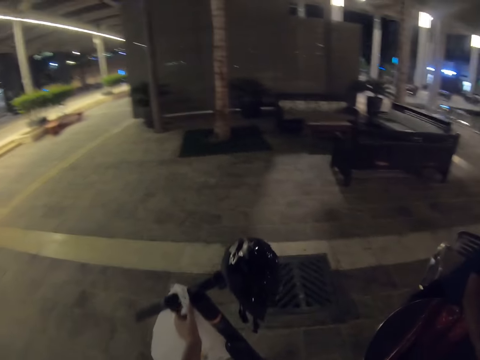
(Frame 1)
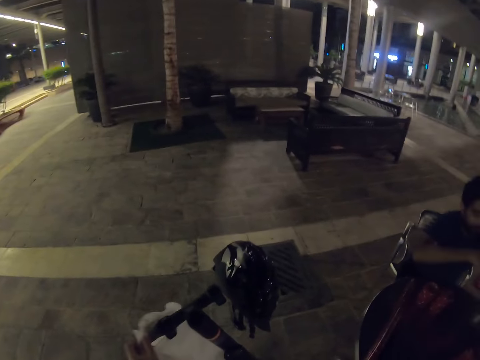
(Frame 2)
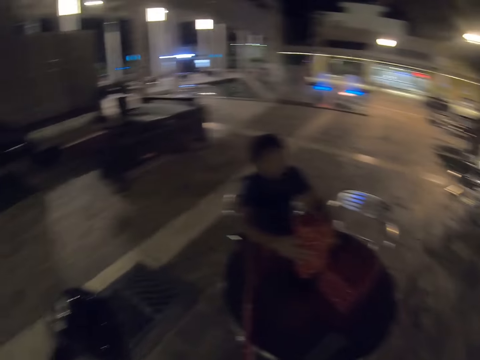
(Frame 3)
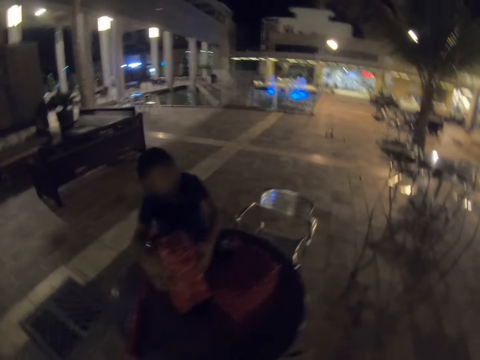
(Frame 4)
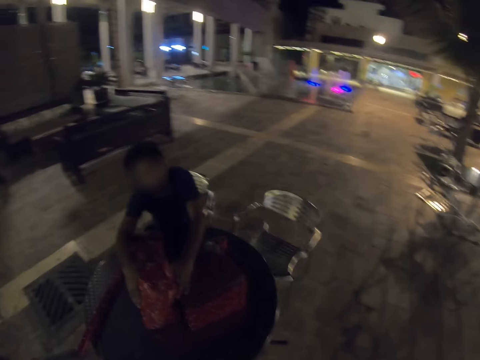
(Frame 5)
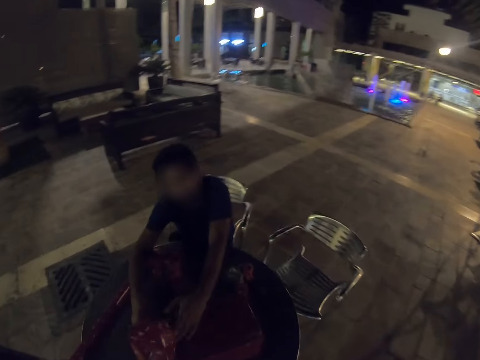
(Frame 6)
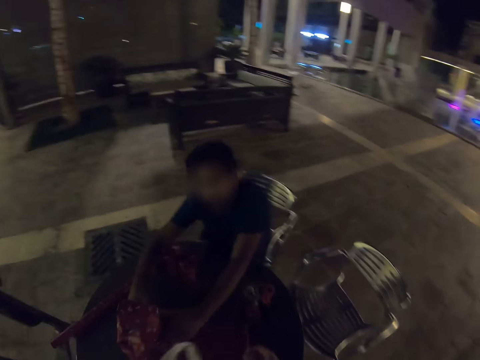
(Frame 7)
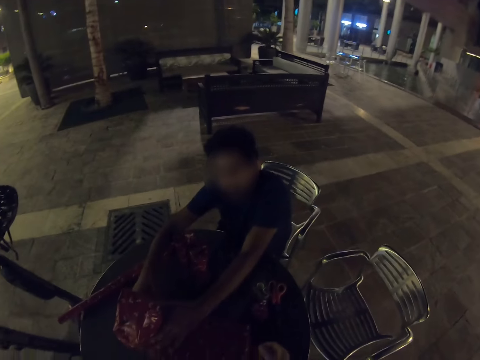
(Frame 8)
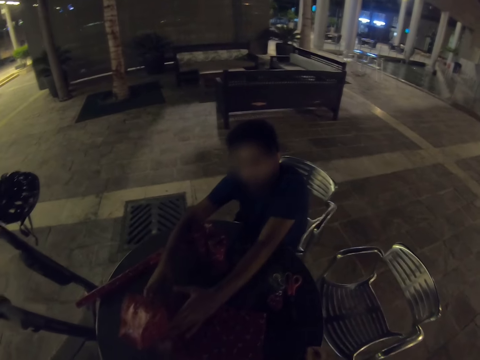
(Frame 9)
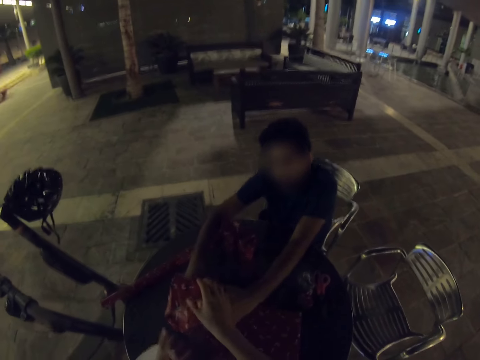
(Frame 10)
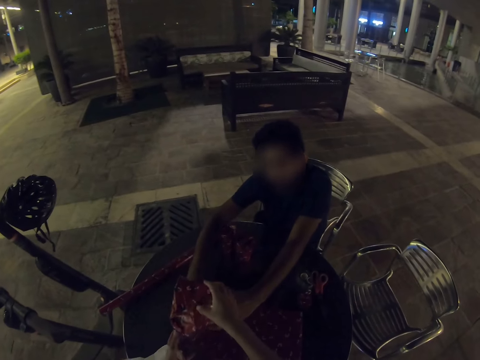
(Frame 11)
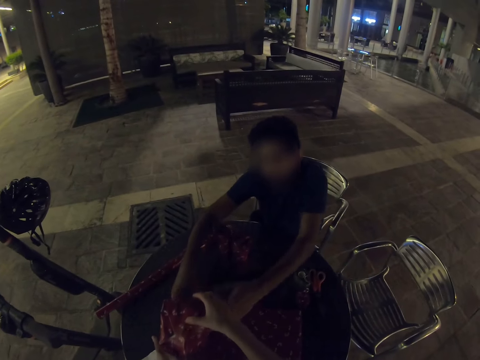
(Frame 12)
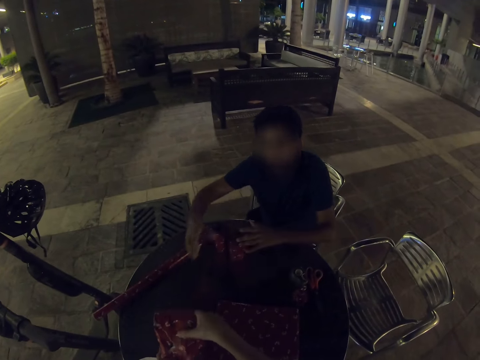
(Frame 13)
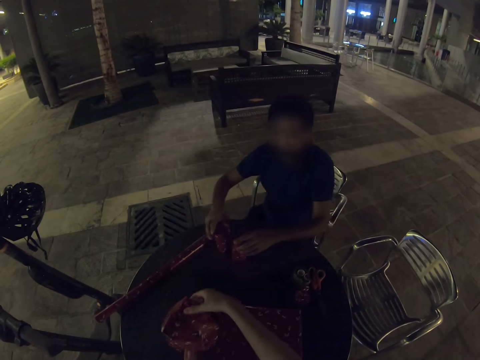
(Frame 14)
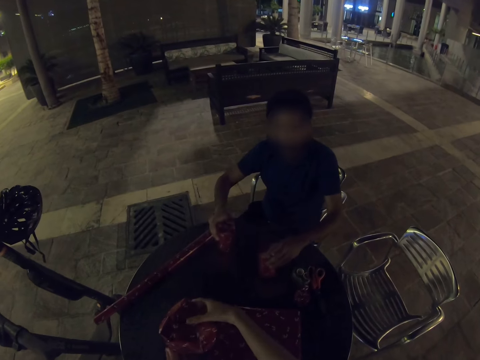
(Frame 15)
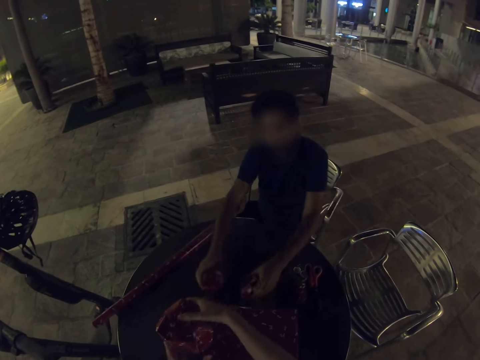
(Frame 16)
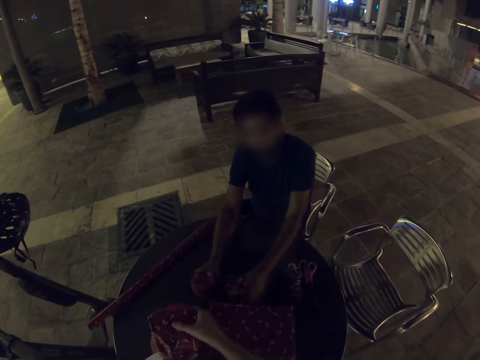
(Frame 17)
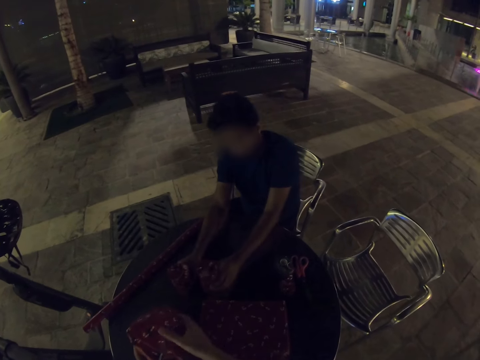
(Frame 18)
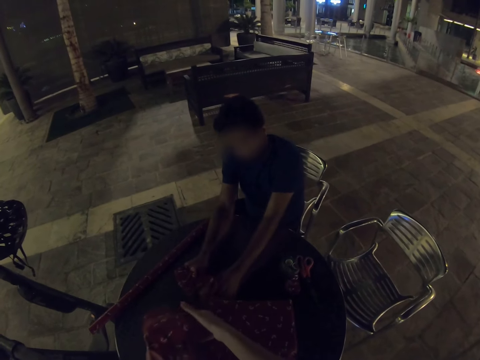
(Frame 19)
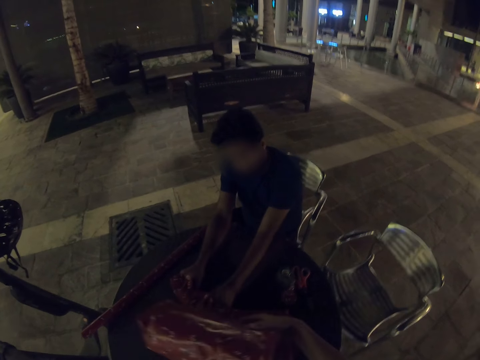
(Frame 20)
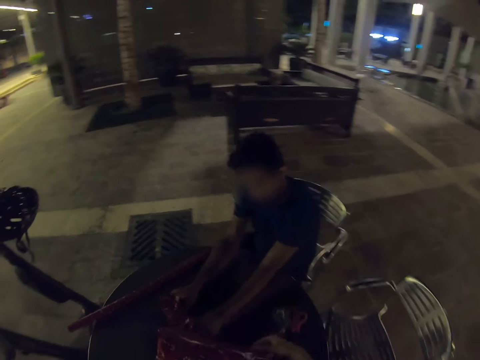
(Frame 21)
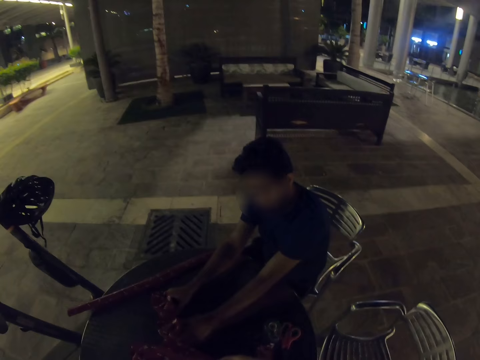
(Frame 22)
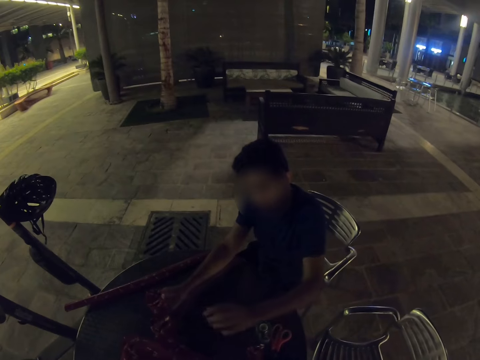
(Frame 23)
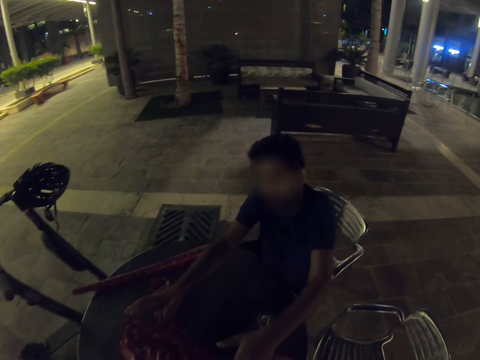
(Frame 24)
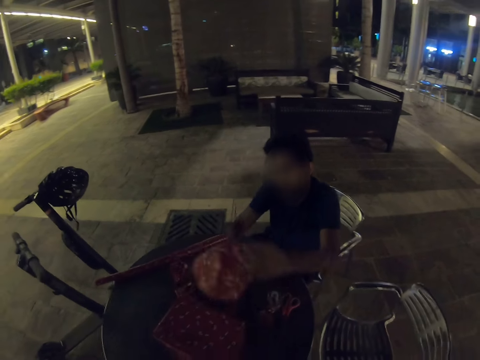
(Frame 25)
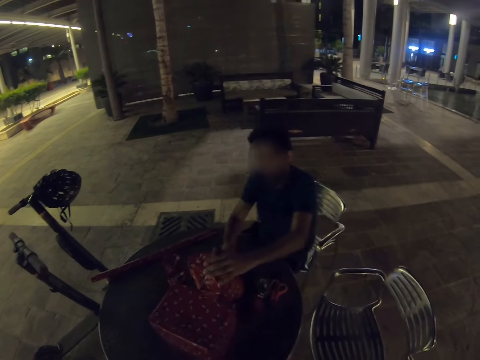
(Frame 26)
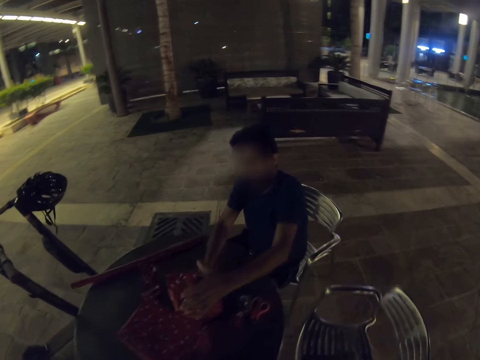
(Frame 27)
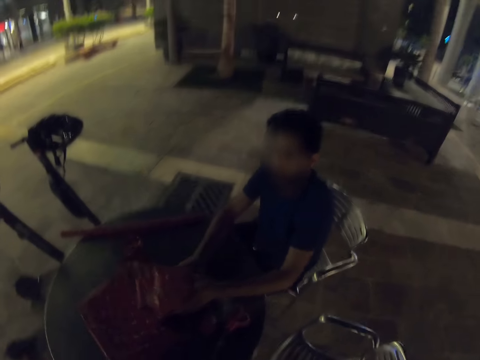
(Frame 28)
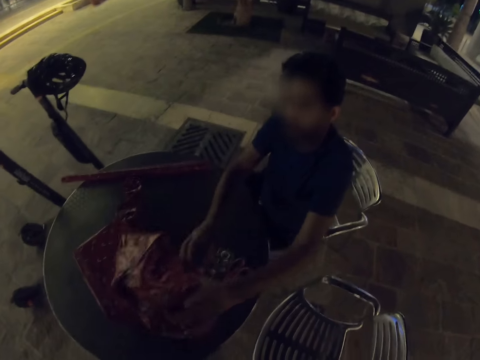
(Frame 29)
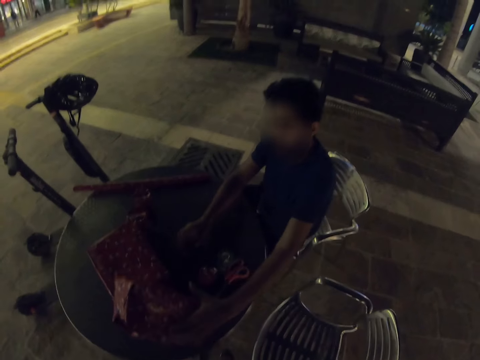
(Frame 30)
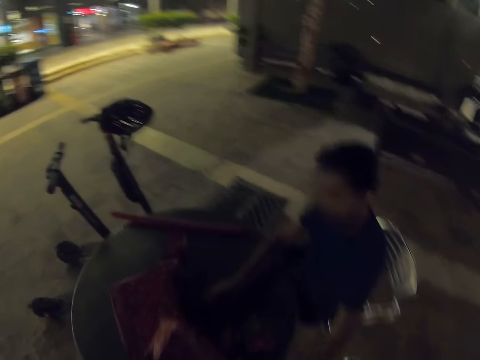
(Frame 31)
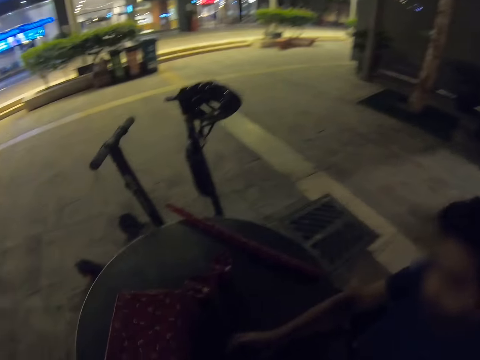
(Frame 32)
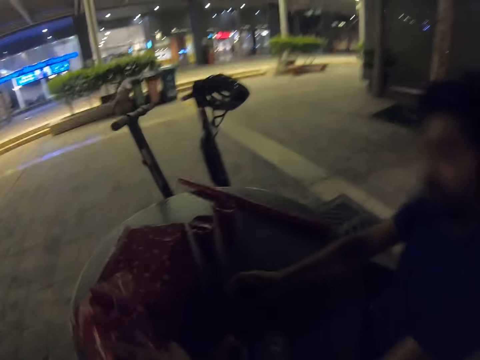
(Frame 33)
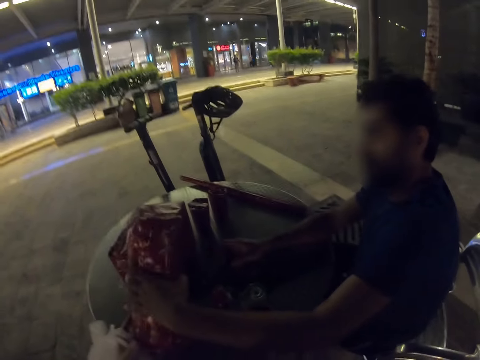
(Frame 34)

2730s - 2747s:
The camera wearer picks up the plastic bag from the skate bike. They walk. A person places an object on the table. The camera wearer holds an object on the table. The person picks up objects from the table and places the objects on the table. The camera wearer picks up the wrappers from the table. The person picks up the gifts and places an object on the table. The person picks up an object from the table and places it on the table. The person moves the gifts.

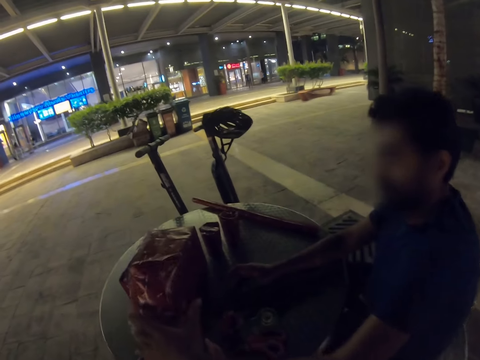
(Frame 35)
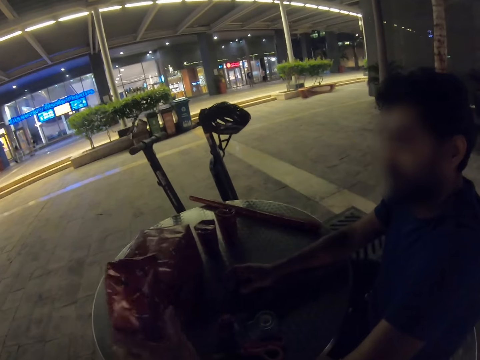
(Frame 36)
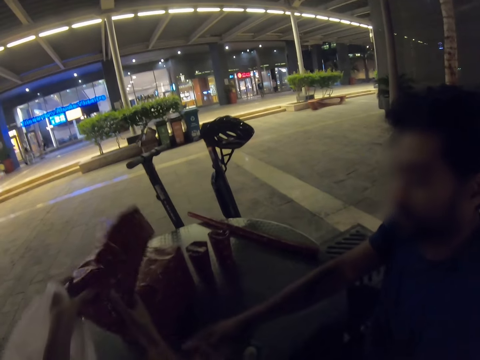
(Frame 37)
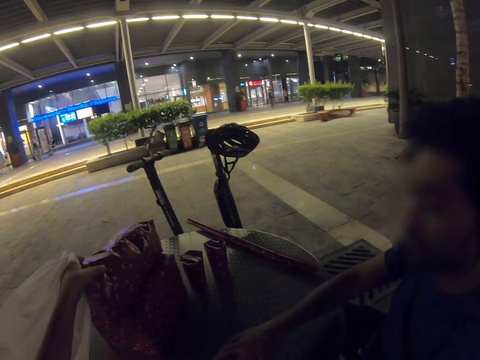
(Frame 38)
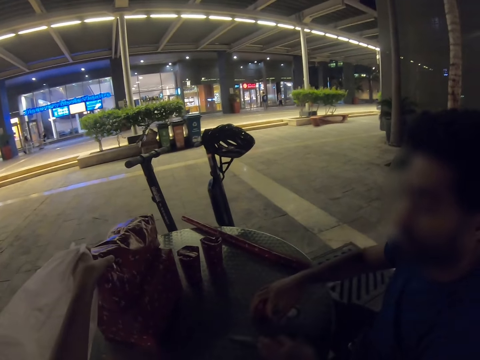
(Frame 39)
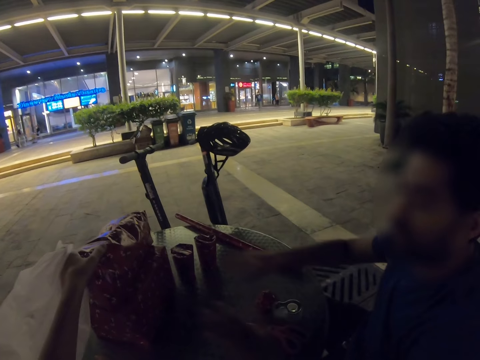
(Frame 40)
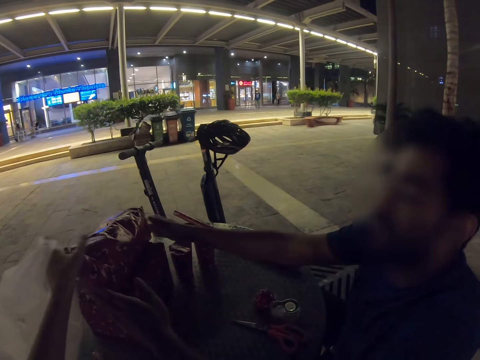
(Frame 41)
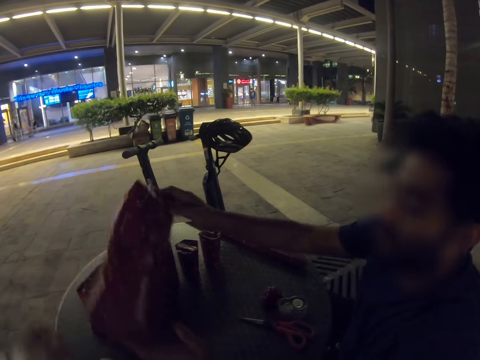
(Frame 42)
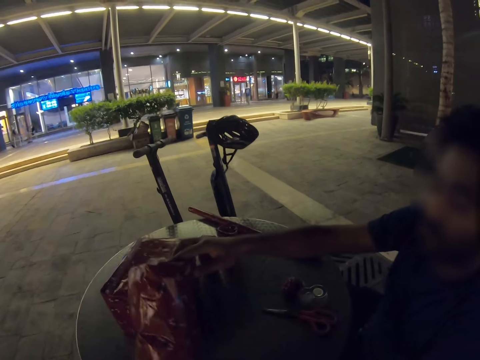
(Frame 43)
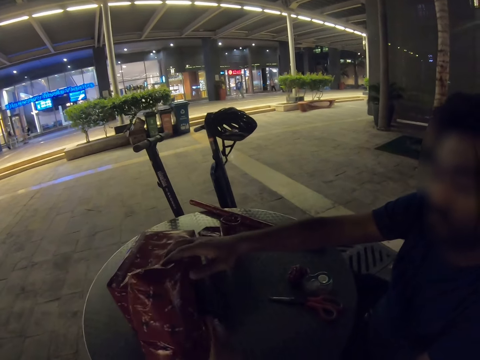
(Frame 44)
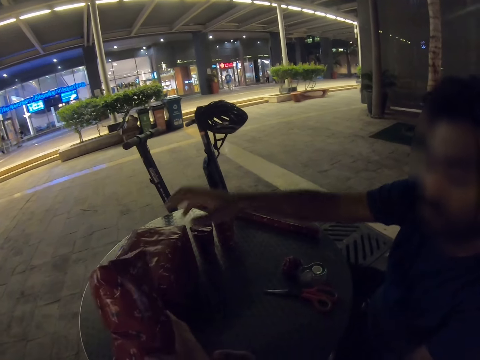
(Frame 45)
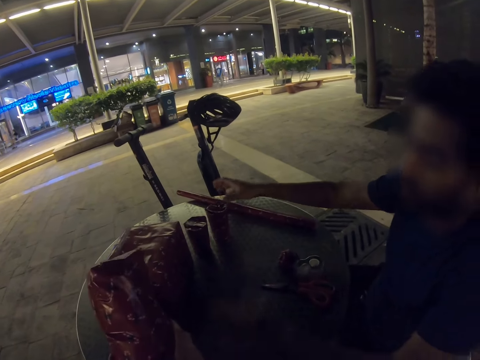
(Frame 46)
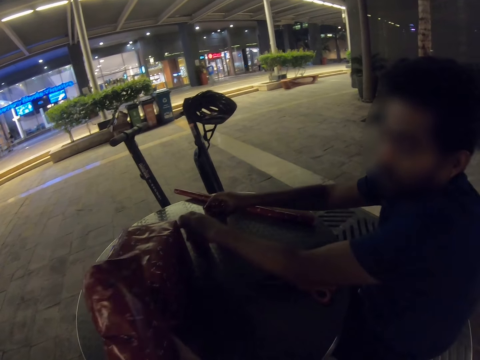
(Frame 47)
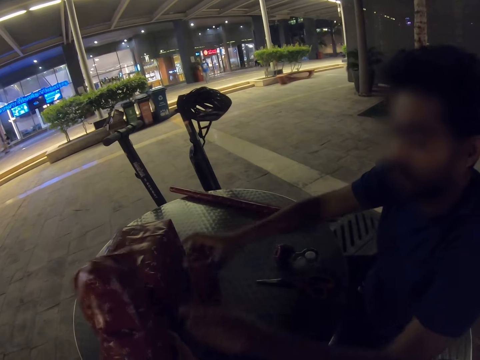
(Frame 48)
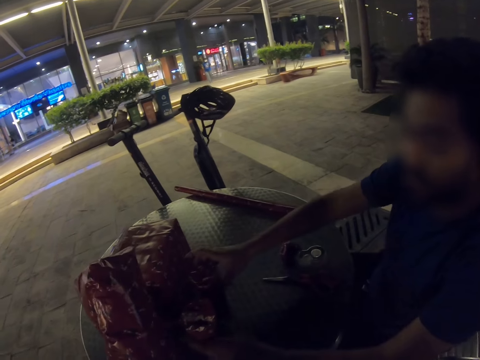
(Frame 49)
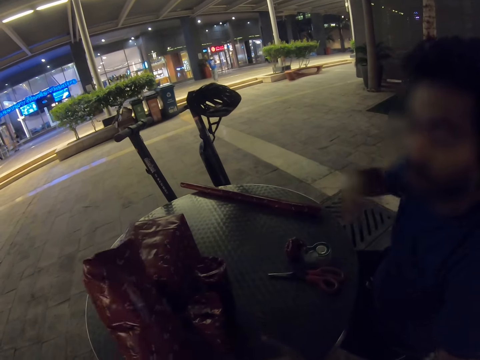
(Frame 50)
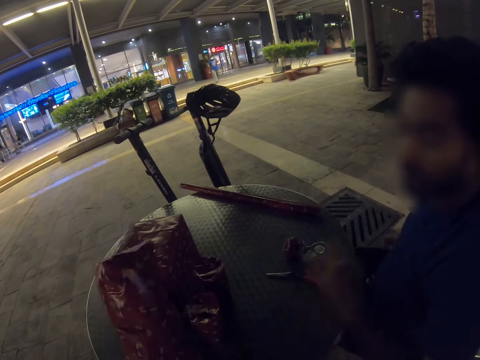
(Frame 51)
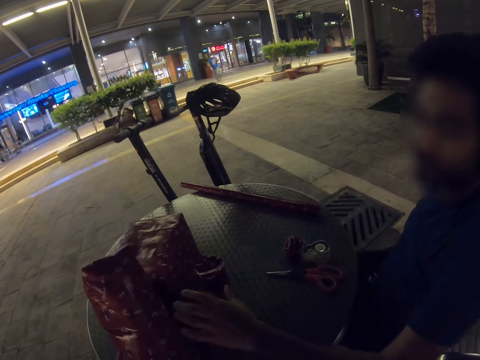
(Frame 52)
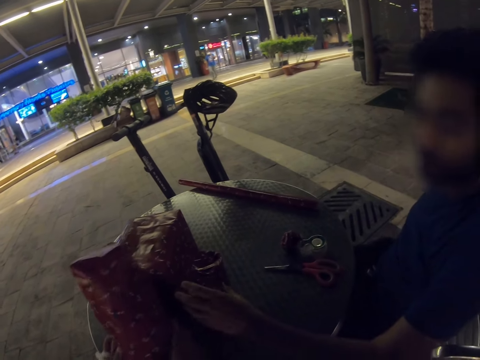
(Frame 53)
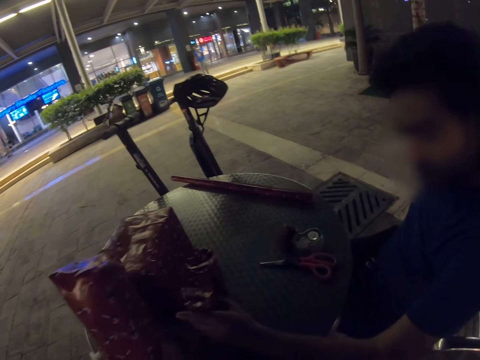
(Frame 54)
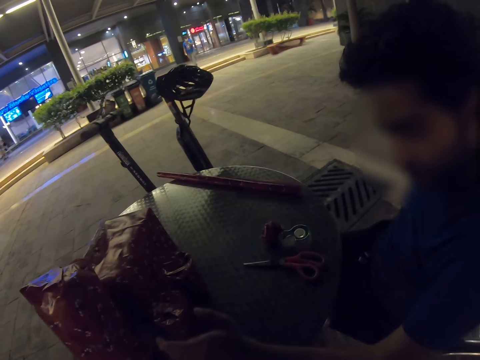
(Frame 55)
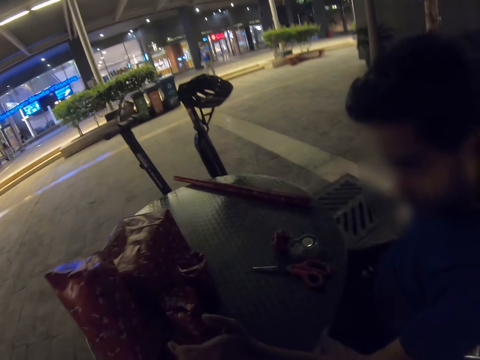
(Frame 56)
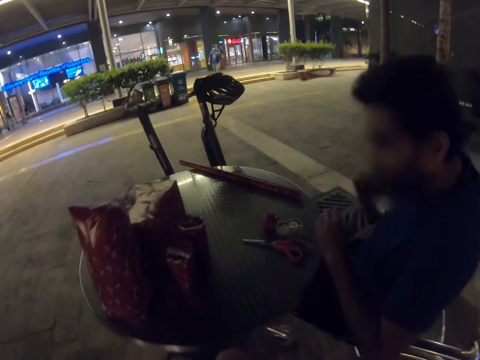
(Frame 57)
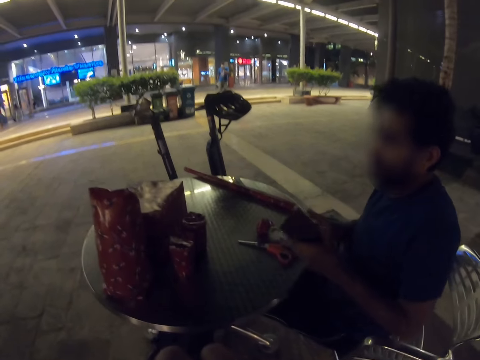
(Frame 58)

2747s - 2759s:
The camera wearer picks up an object from the table and places the gift on the box. A person picks up the gifts and places an object on the table. The person picks up objects from the table, moves the gifts, and places the objects on the table. The camera wearer holds an object on the table. The person inserts the hand in the pocket. The person holds the phone on the hand.
